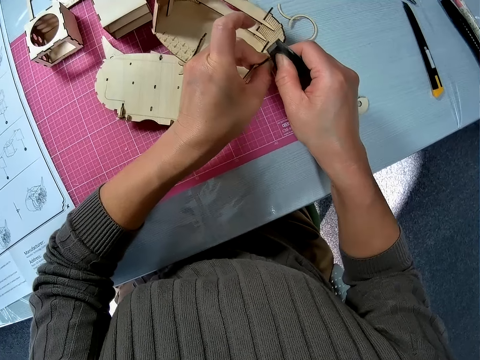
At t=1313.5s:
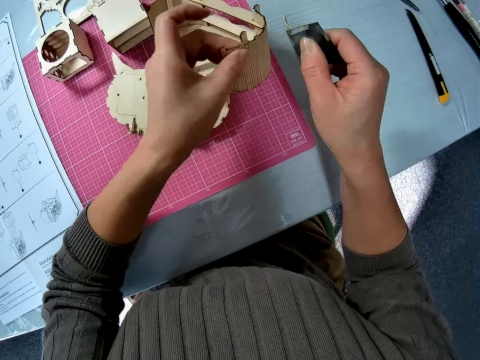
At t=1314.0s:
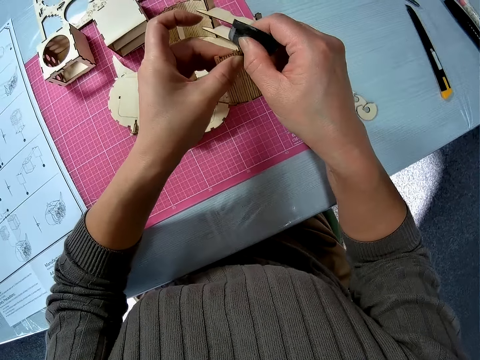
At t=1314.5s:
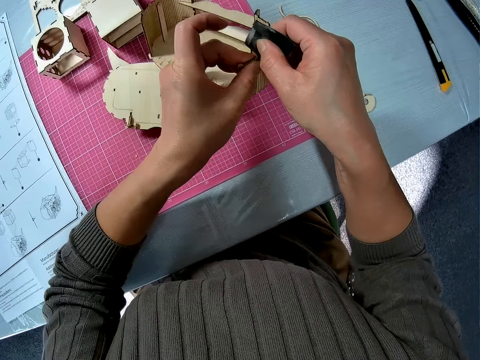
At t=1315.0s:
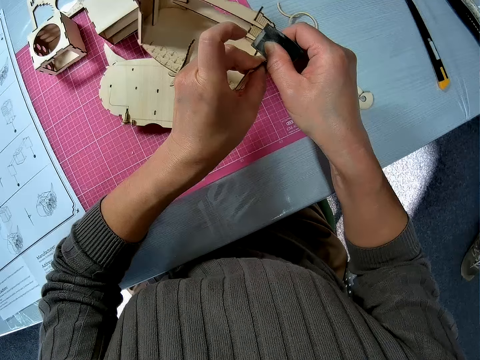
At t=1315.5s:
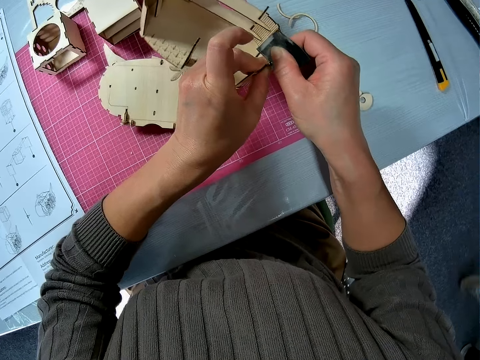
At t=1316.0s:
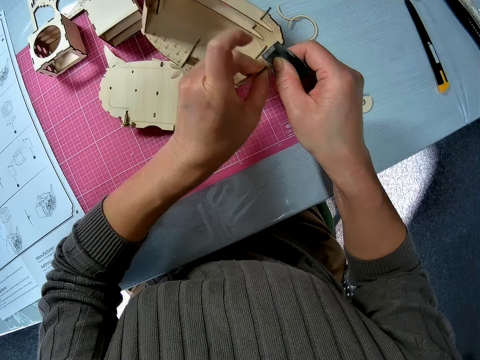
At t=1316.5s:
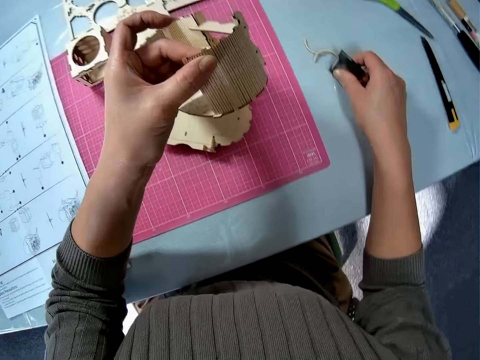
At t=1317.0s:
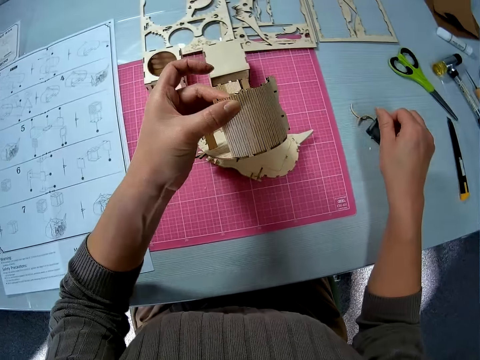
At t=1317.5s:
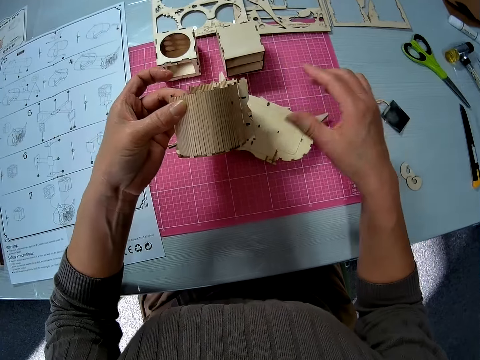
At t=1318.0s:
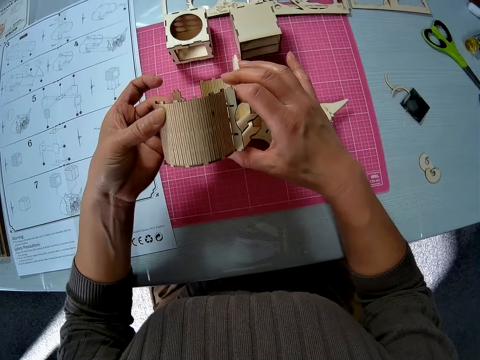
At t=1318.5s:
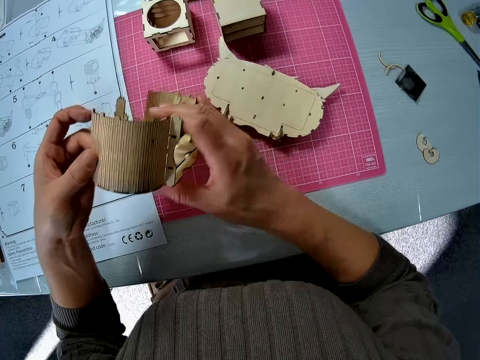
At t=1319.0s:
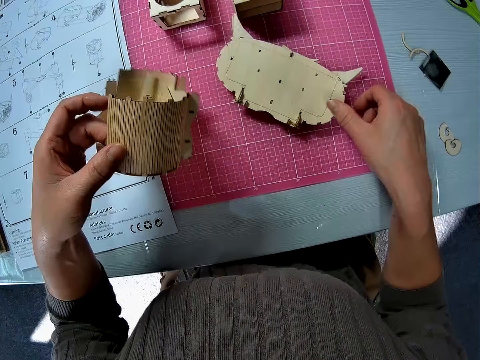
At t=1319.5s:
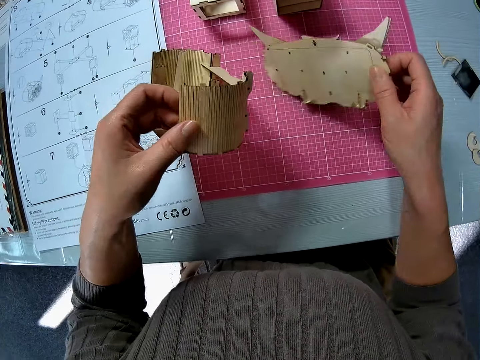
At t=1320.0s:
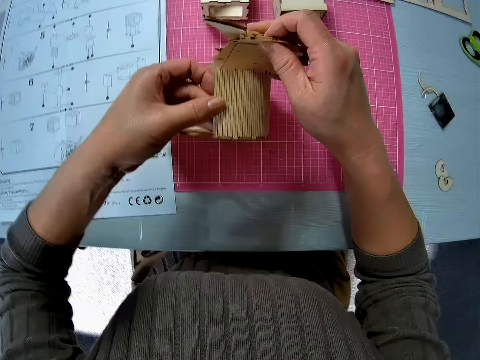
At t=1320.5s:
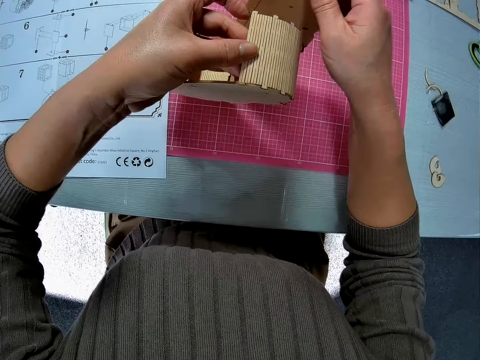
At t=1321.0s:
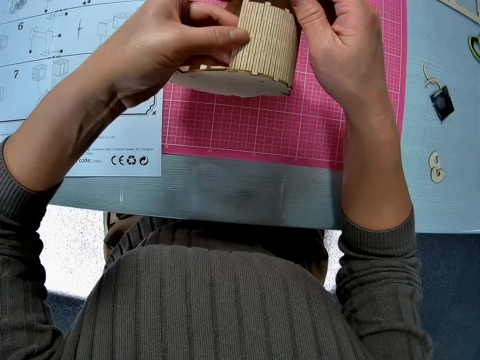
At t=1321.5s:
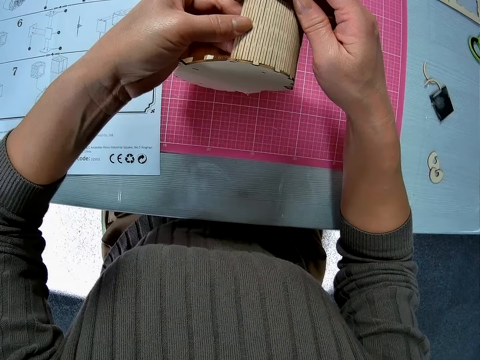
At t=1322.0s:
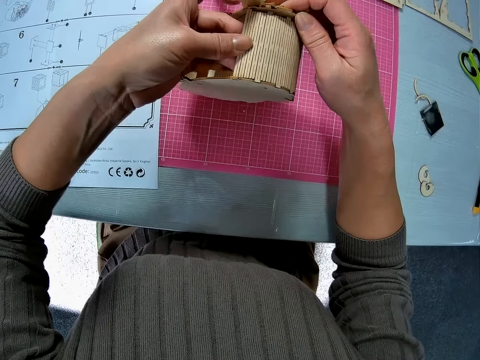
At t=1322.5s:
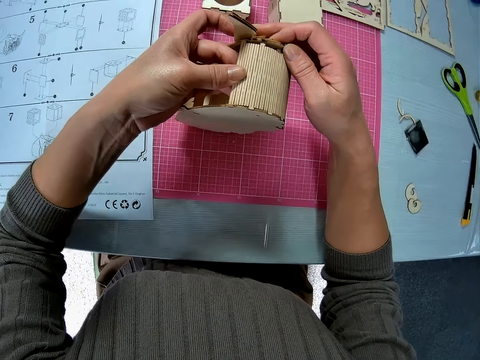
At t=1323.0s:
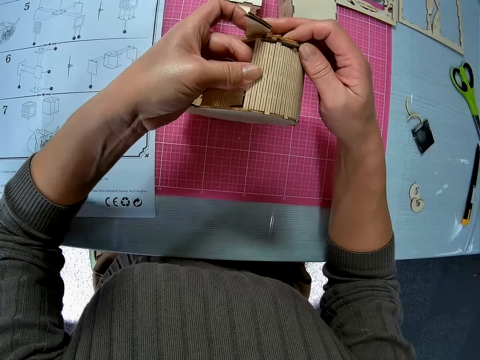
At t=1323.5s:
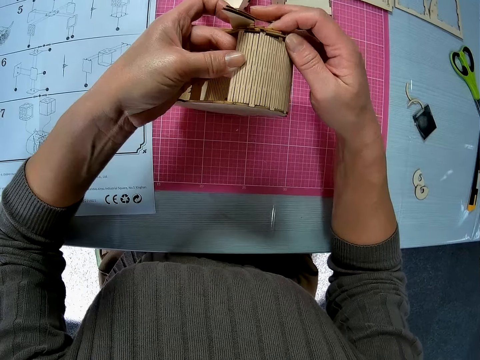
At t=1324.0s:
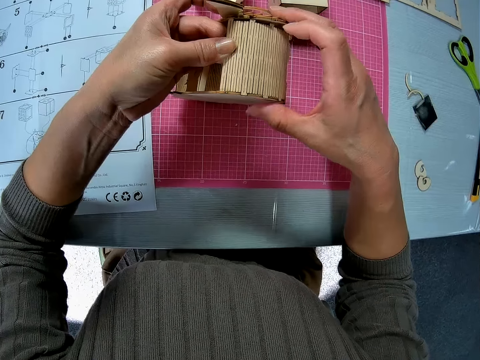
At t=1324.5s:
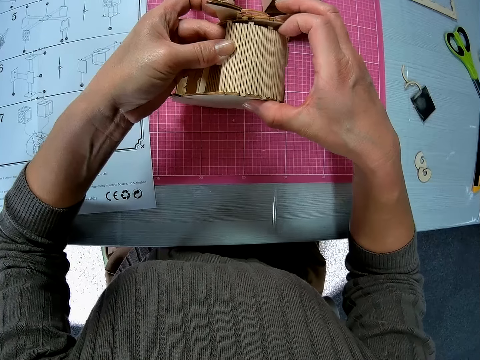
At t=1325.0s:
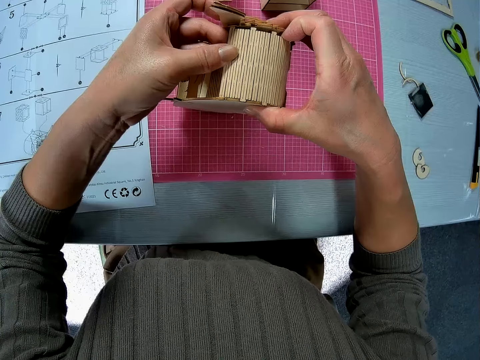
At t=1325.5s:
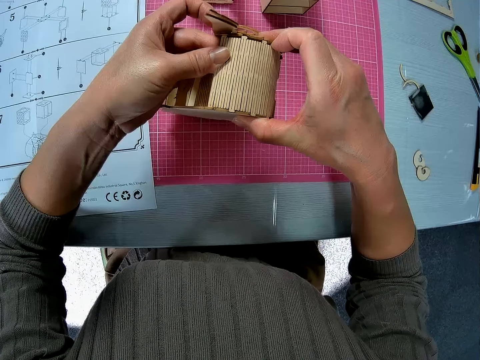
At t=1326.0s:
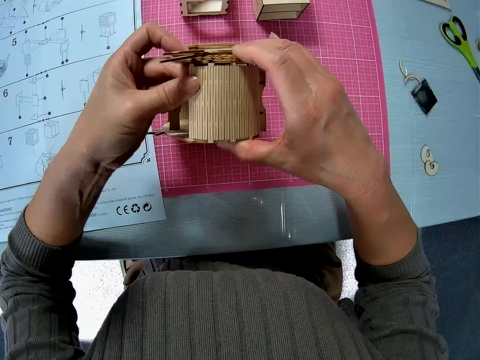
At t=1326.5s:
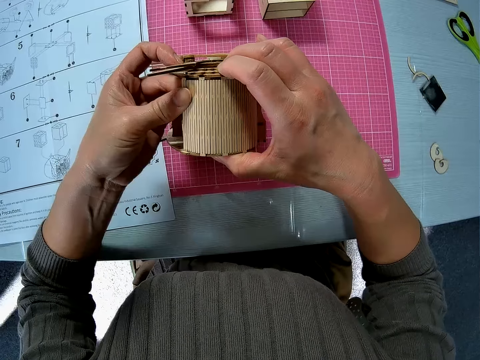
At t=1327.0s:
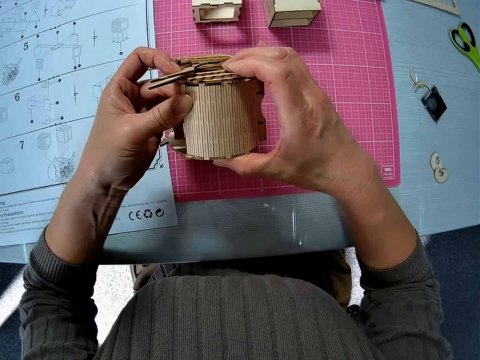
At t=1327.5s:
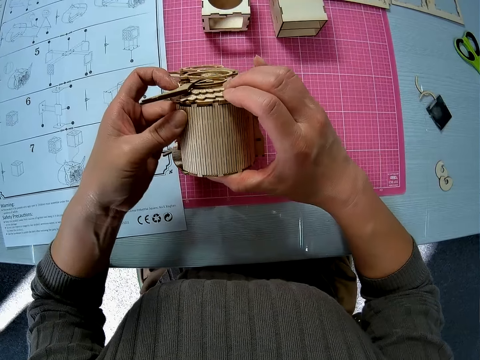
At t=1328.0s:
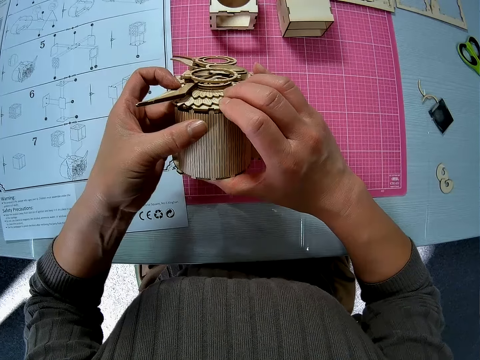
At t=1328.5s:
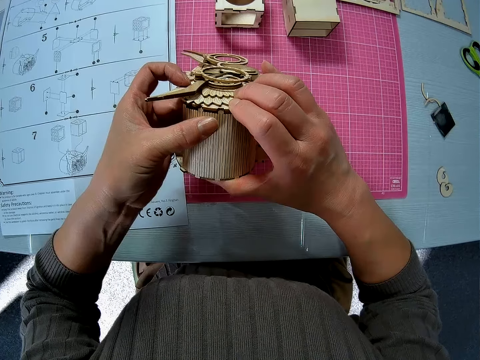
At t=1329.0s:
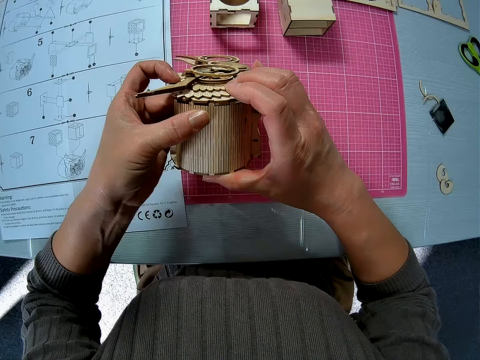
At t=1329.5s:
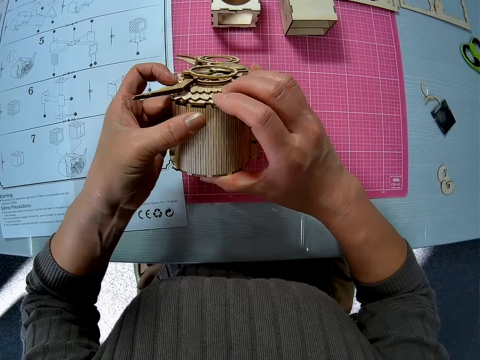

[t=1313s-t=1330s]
The camera wearer drops the file on the table. They hold the craft kit and turn the craft kit. They pick up the other wooden part on the table. They fix the wooden parts together. They squeeze it.

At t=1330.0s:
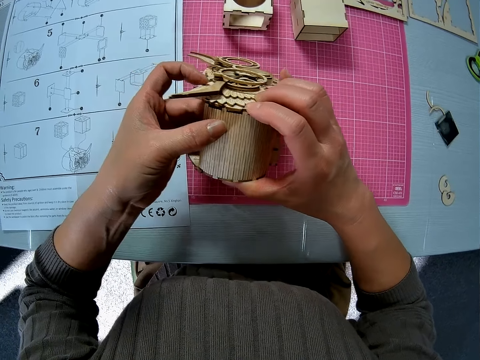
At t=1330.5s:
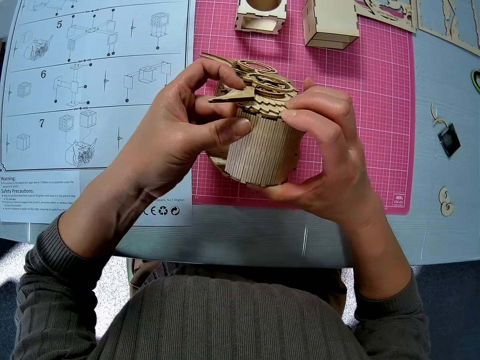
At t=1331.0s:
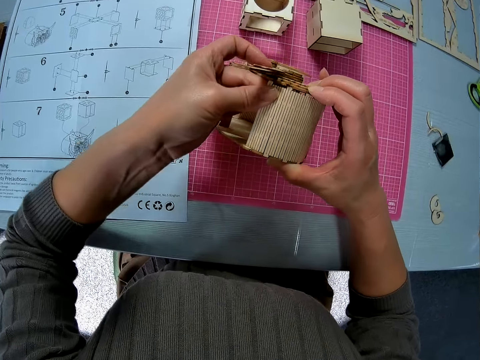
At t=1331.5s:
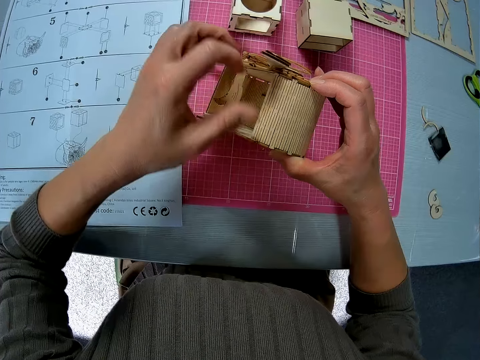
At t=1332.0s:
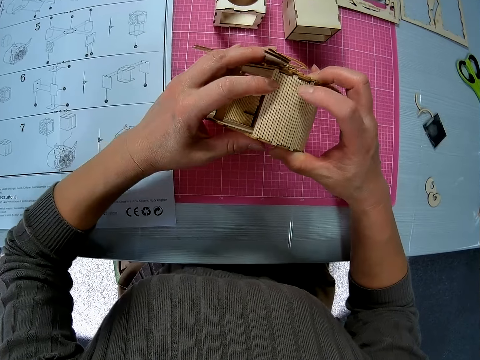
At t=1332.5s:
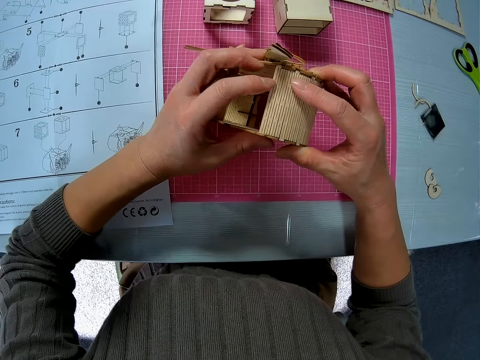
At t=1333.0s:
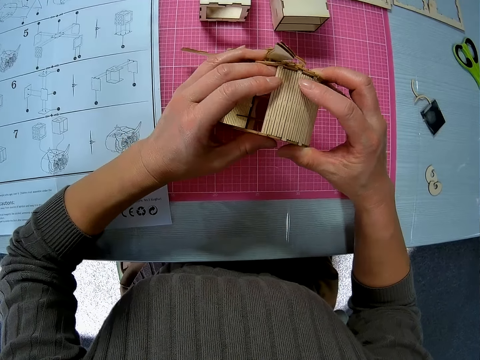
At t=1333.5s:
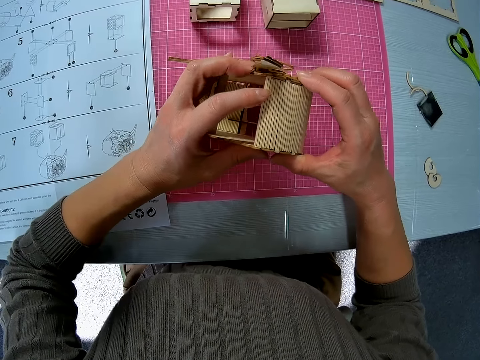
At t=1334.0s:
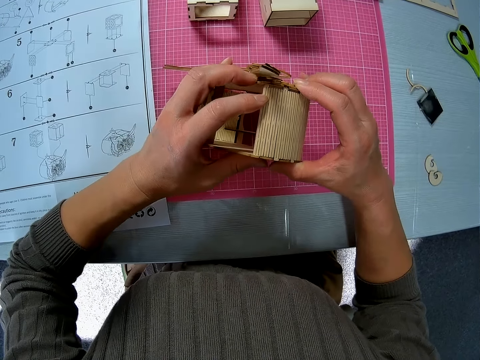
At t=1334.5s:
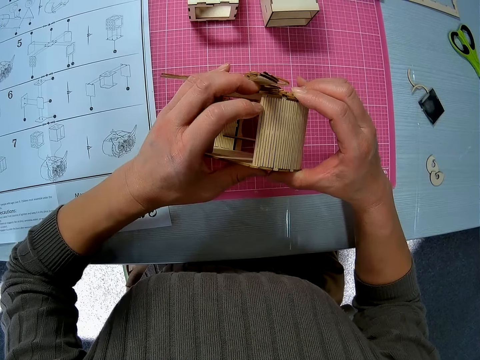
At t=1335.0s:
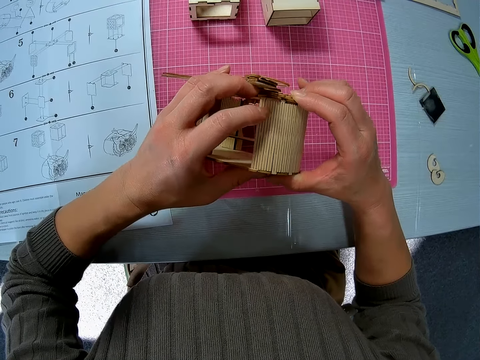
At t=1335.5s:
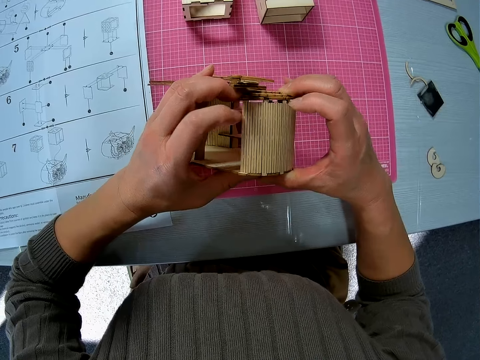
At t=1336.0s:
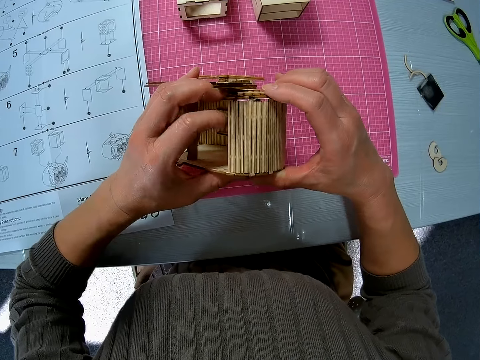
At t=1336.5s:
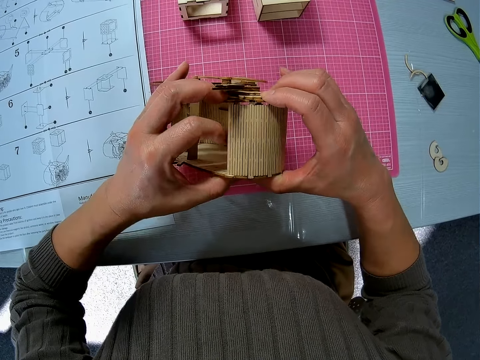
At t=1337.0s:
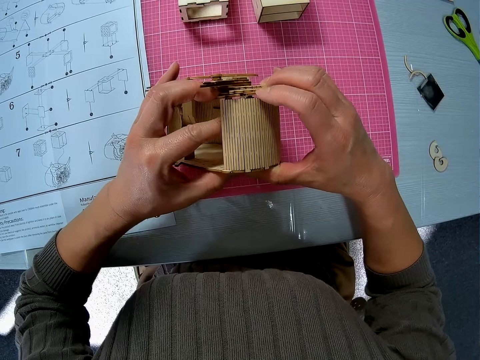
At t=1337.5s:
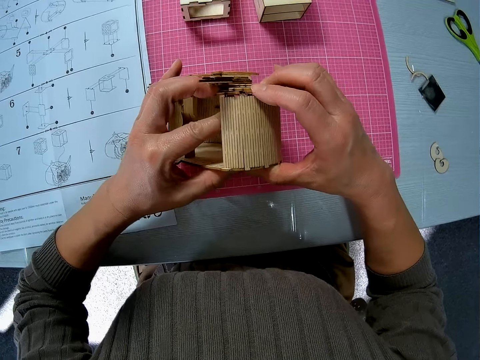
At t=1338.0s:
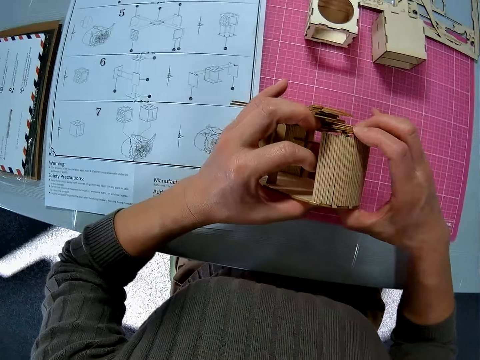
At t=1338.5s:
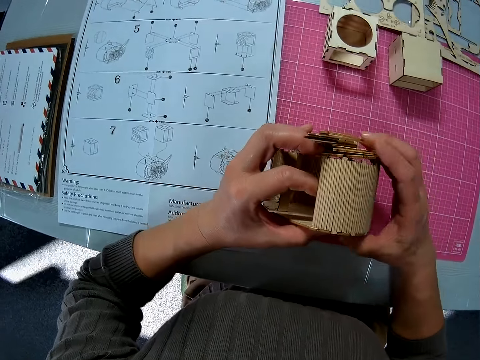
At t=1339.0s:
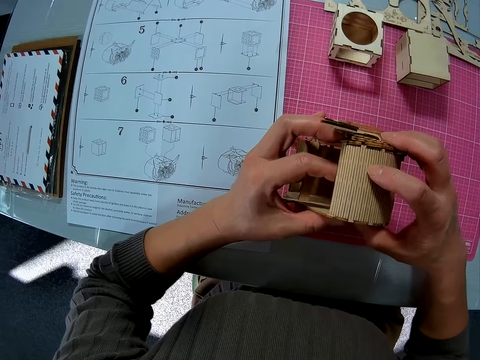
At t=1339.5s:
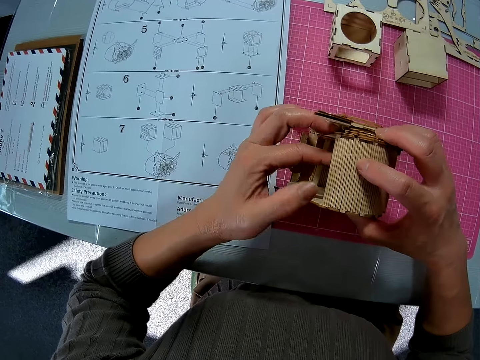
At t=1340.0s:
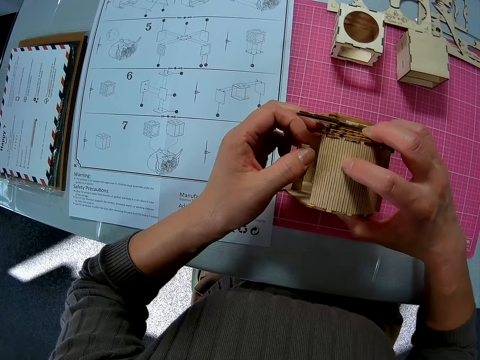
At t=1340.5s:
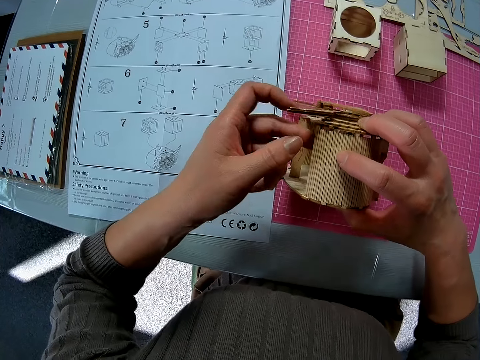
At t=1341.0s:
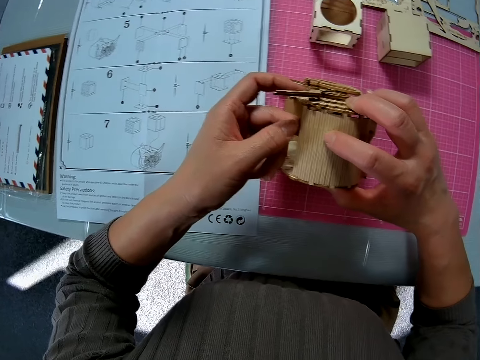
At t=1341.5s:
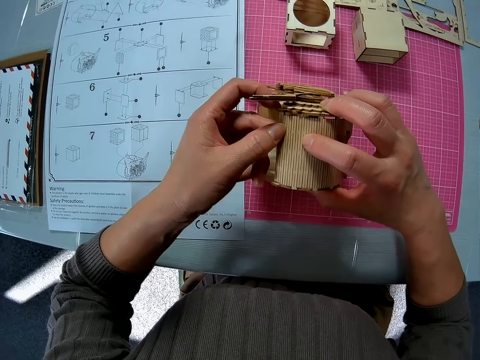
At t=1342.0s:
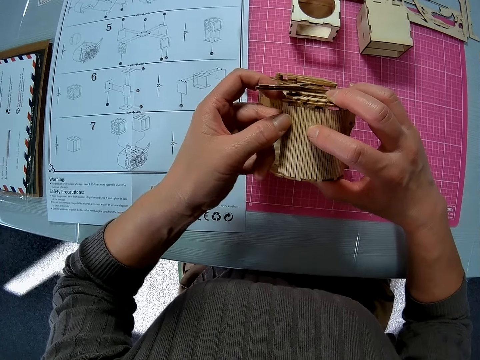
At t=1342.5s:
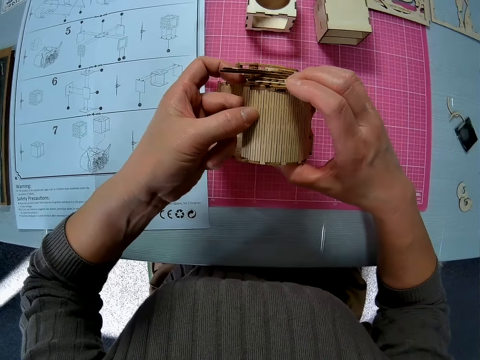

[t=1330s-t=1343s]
The camera wearer turns the craft kit. They squeeze it. They touch inside the craft kit.
